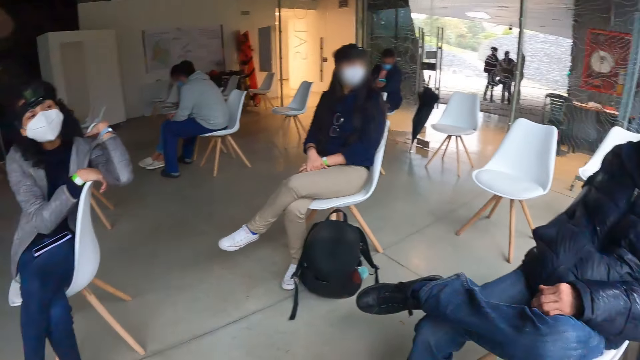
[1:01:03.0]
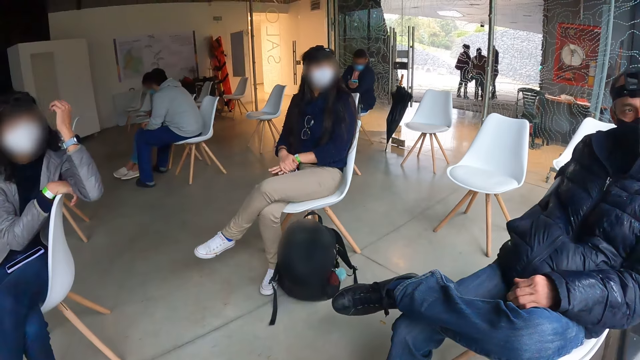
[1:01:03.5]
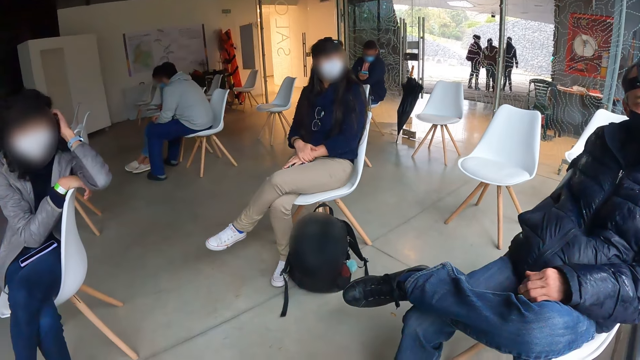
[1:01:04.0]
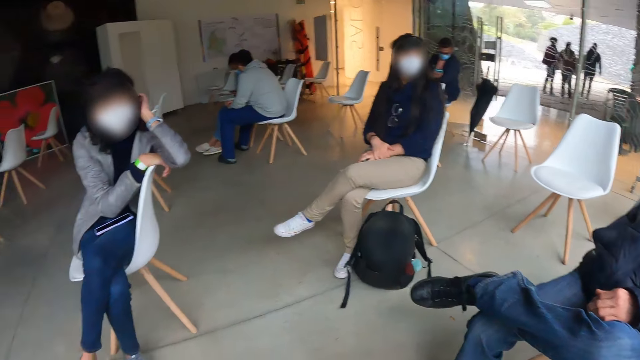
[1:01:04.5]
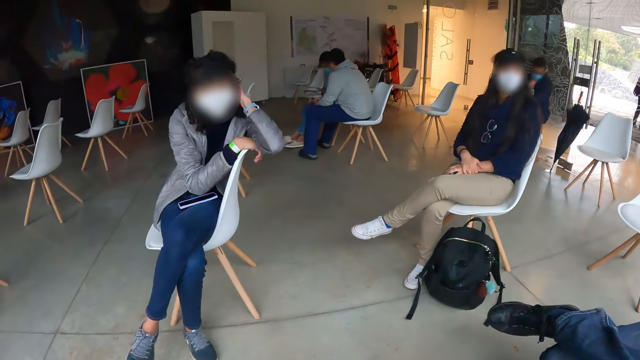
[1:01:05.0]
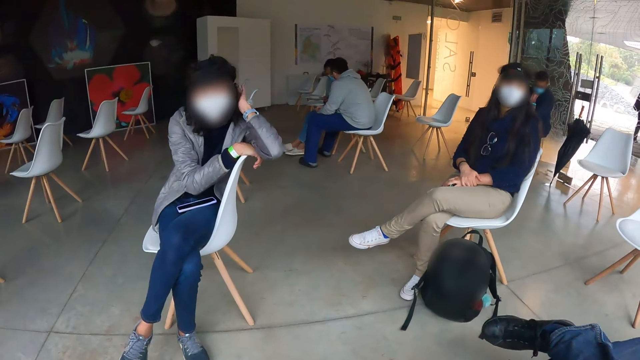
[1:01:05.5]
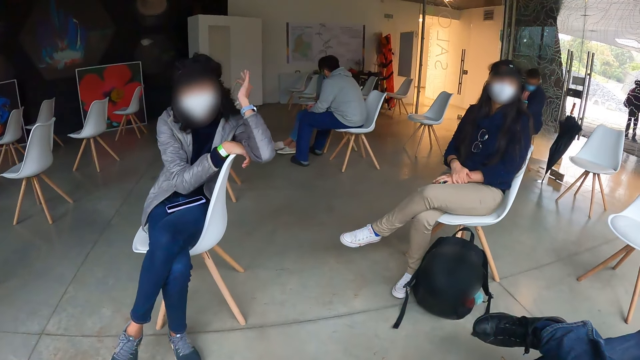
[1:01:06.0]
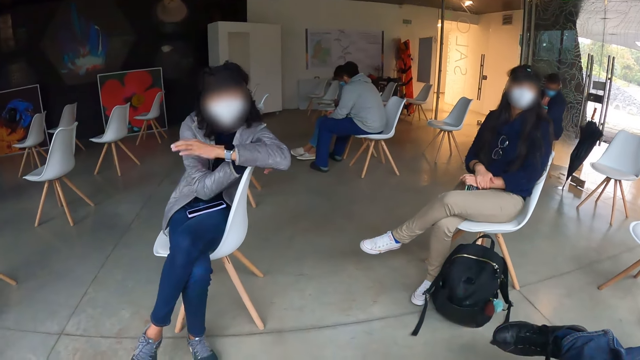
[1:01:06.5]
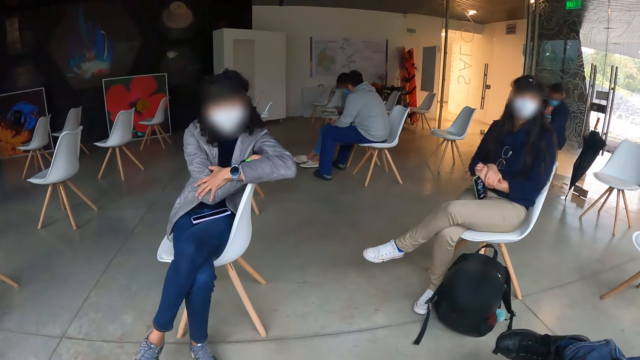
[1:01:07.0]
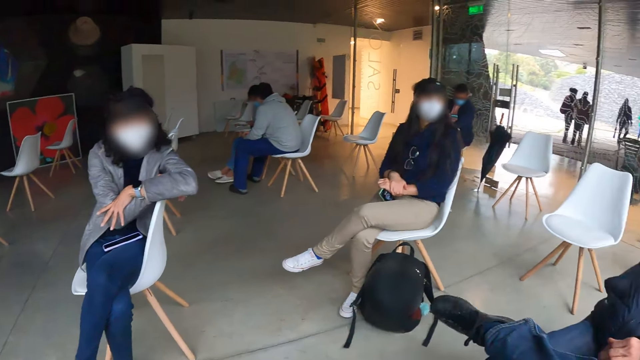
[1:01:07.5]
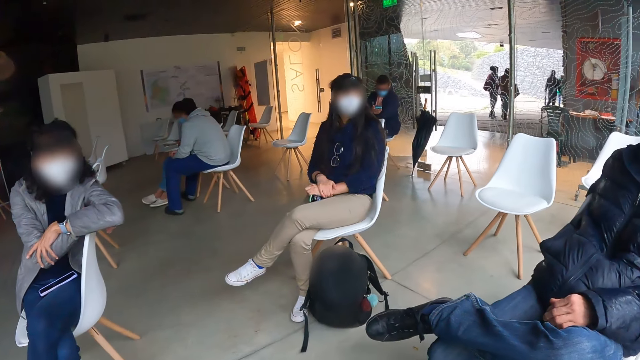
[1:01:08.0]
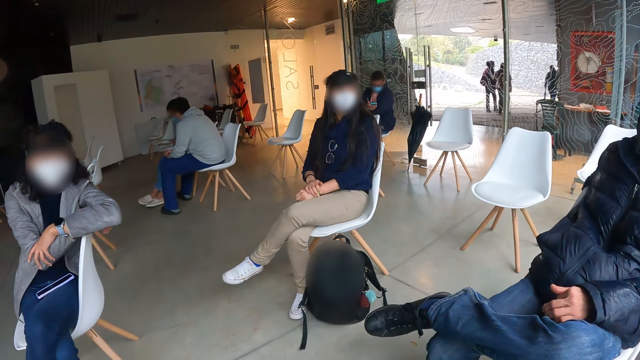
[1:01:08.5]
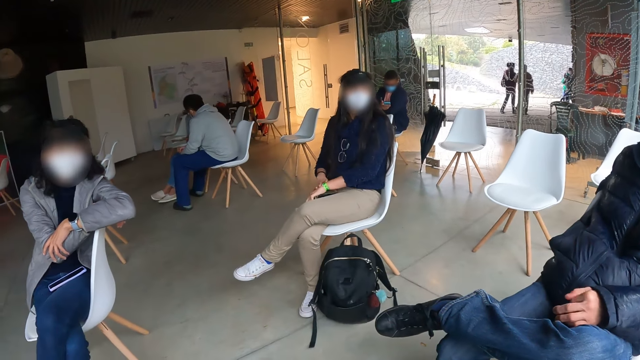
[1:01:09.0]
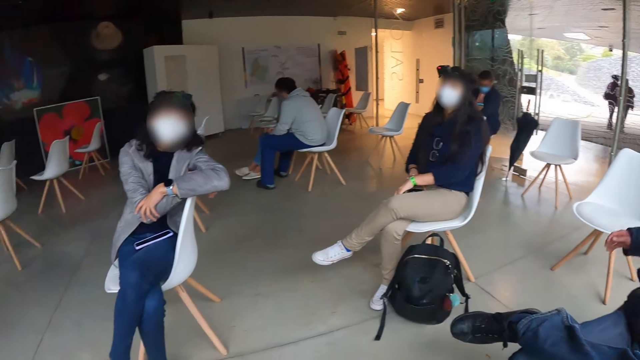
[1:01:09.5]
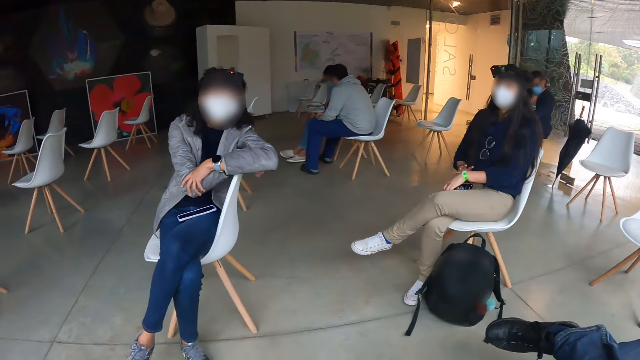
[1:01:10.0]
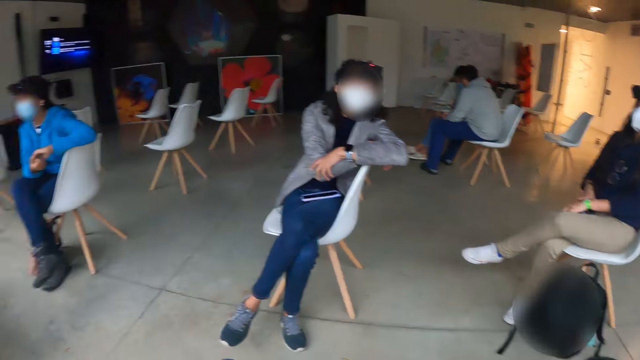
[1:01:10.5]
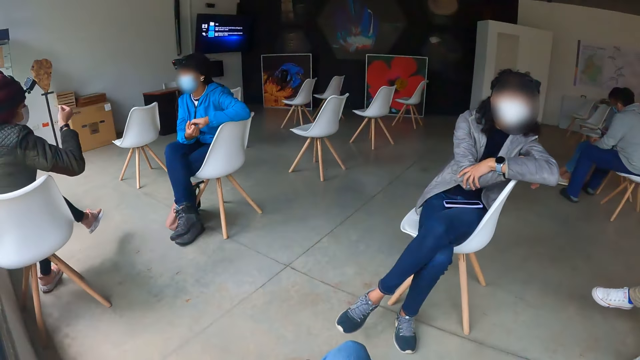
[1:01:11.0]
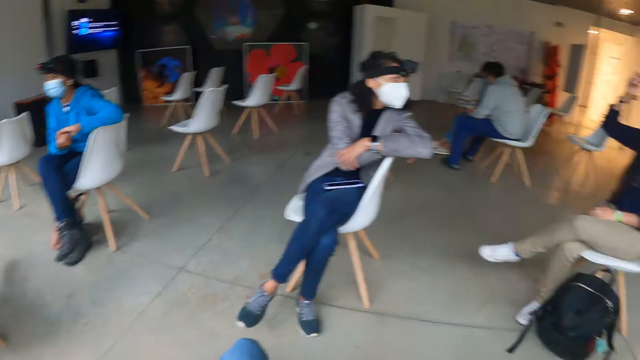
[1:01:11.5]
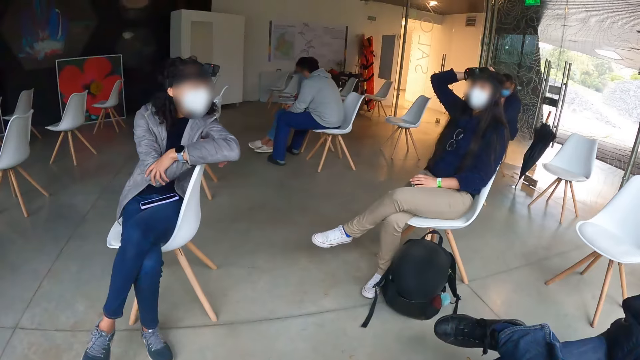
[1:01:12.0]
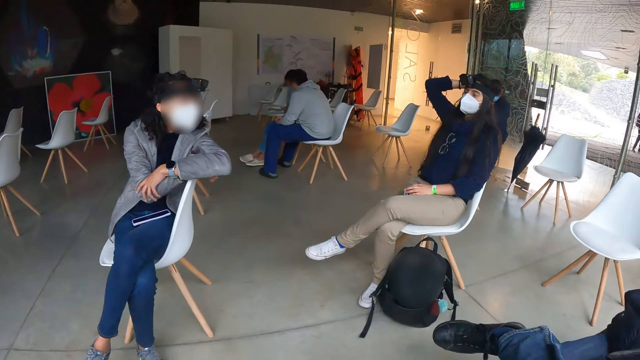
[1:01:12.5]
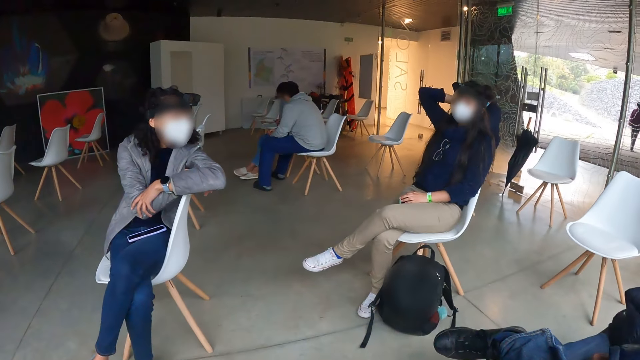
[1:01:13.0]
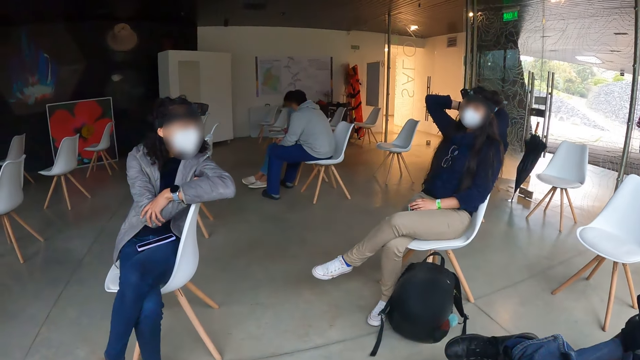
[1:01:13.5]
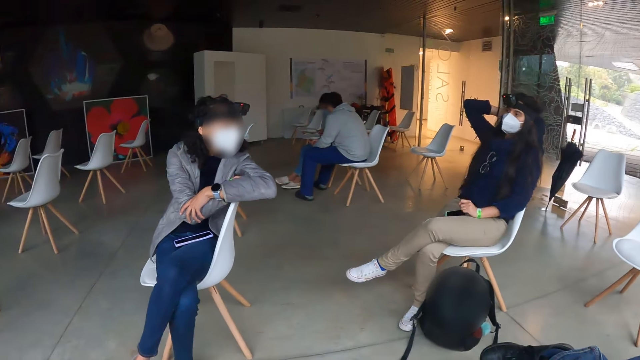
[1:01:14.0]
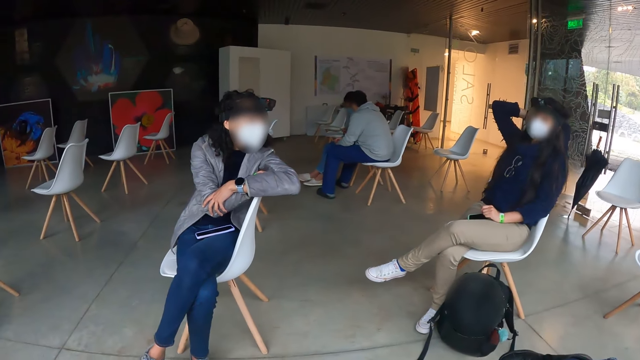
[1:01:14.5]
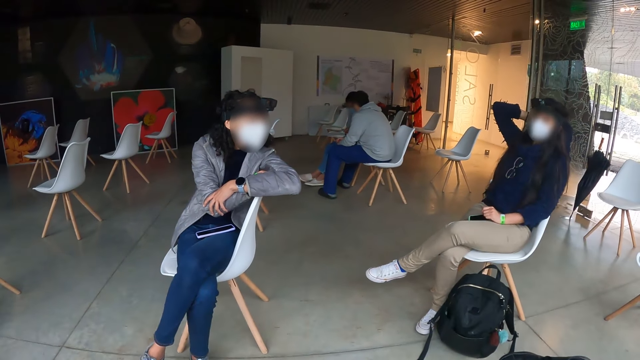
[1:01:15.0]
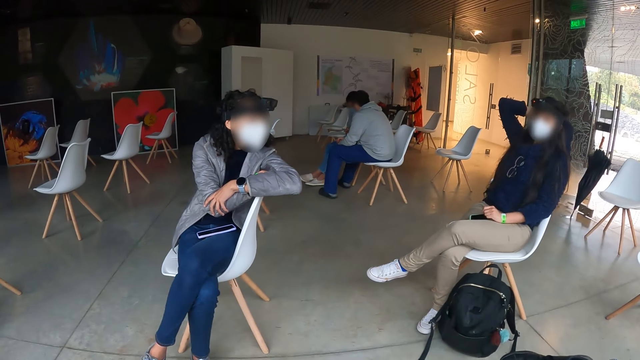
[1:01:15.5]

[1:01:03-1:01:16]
The woman removes her left hand from her head. Another woman touches her hair with her right hand.

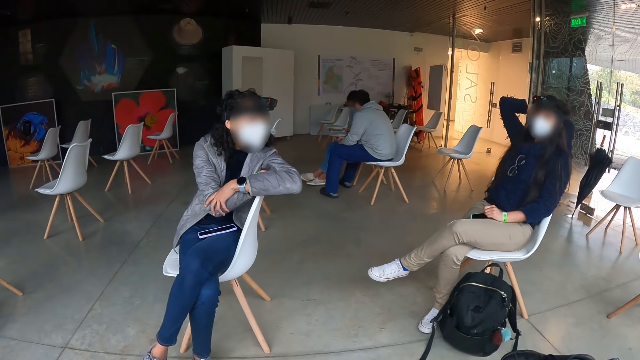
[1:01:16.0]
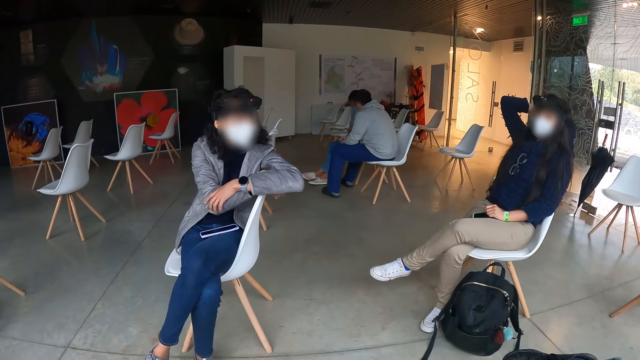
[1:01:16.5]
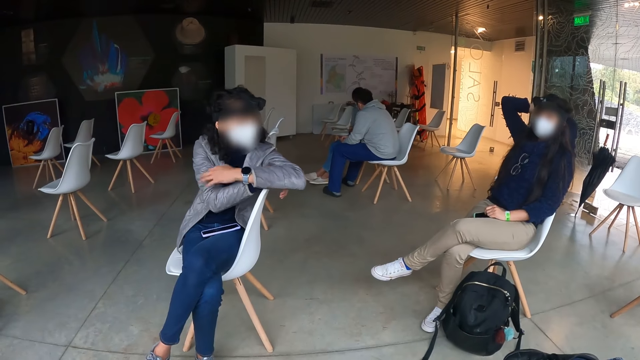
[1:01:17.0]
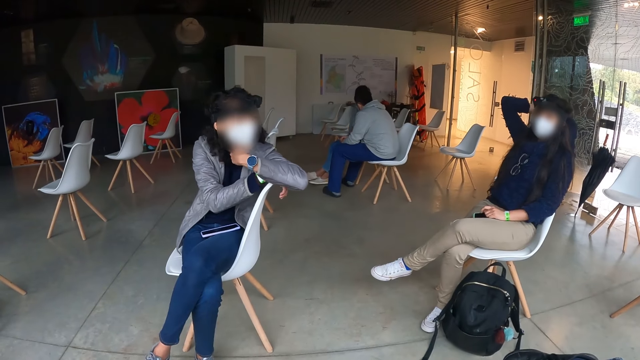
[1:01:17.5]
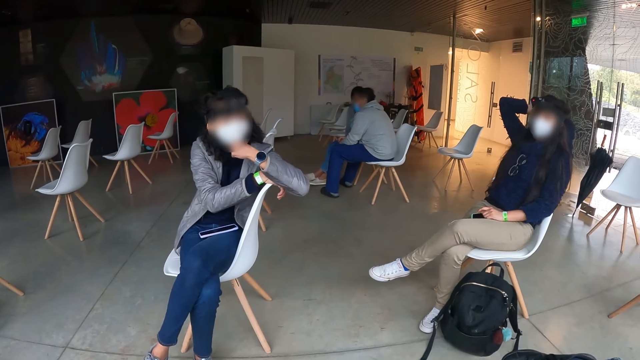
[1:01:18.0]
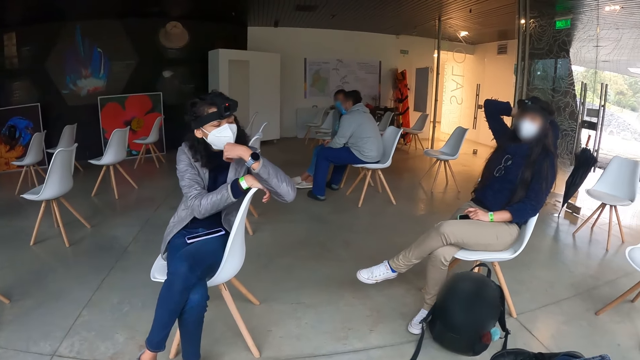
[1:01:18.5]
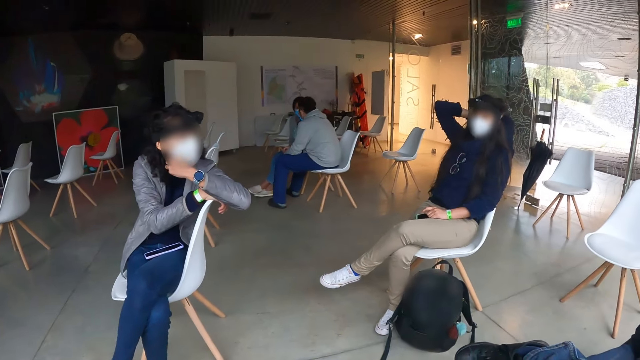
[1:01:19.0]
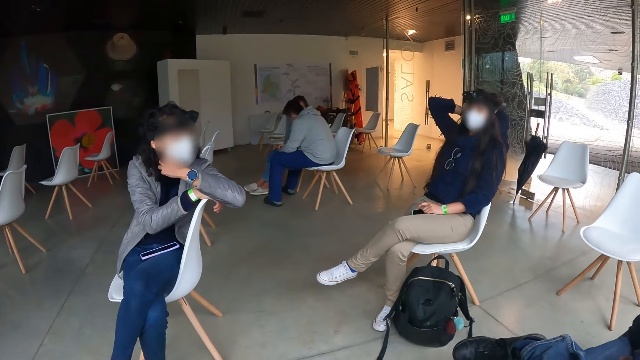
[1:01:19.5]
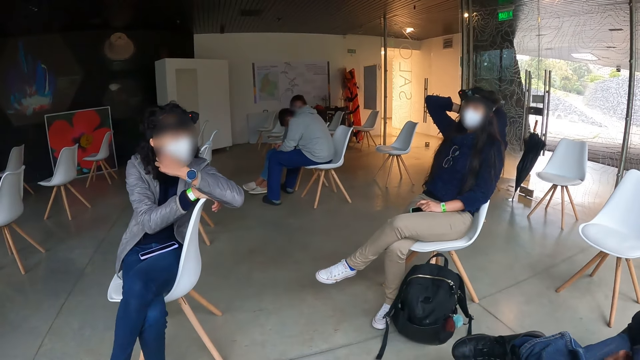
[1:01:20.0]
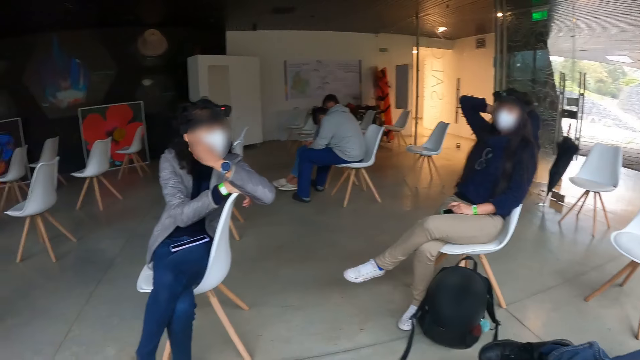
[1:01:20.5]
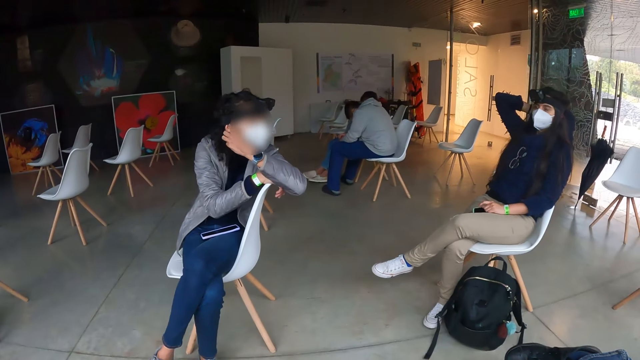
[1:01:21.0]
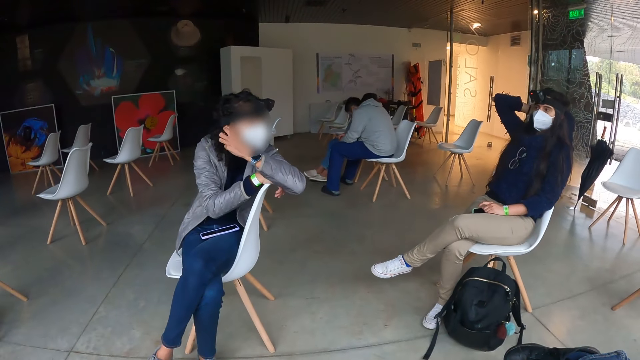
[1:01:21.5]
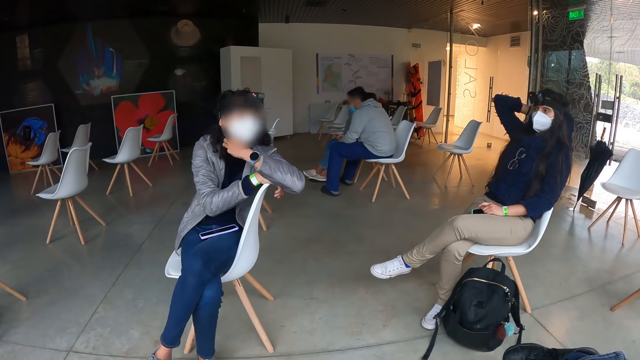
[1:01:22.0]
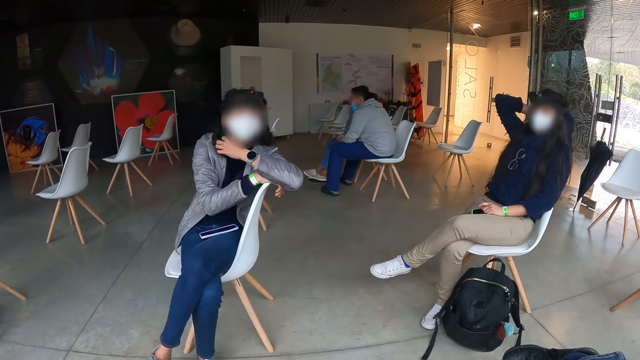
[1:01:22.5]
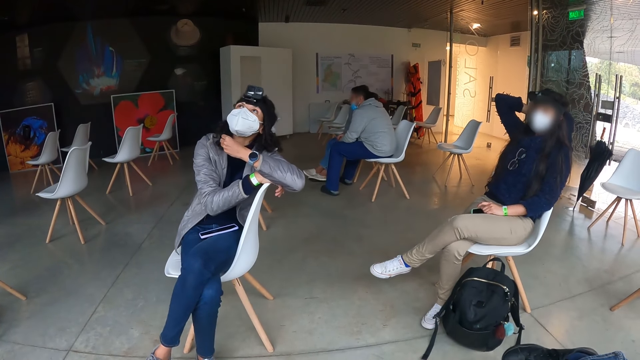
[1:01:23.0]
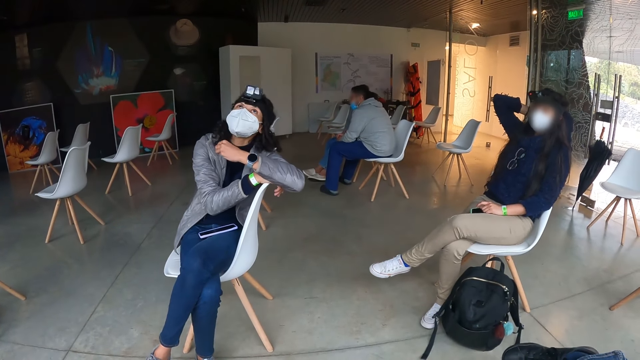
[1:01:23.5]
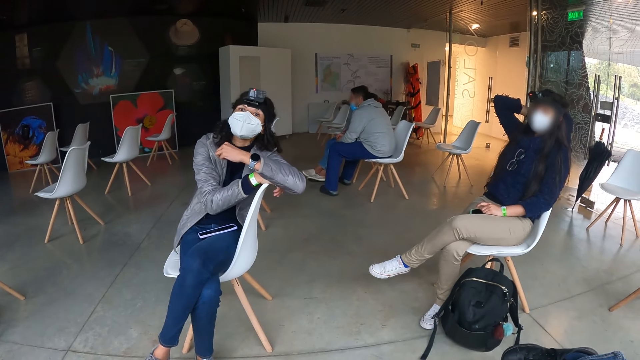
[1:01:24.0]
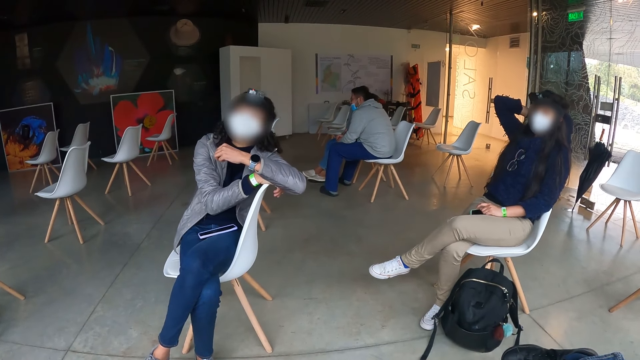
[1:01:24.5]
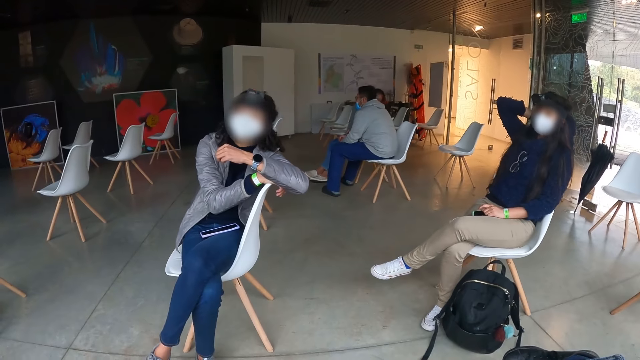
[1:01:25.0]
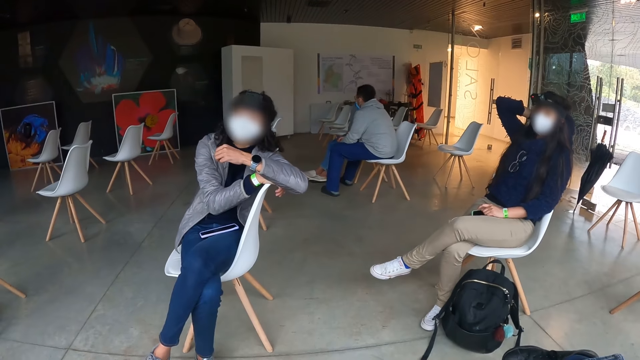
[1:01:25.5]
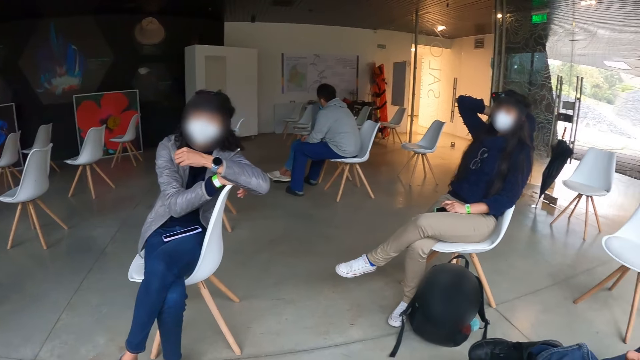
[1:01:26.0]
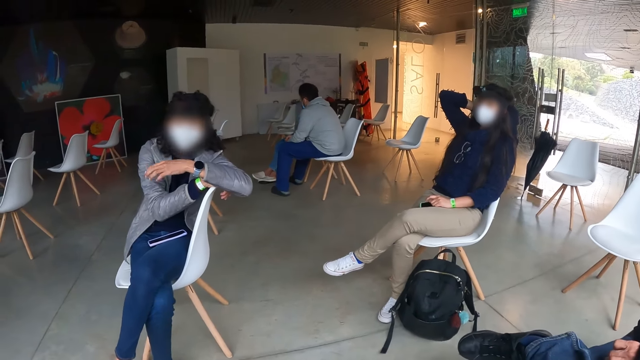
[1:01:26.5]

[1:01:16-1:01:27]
The woman adjusts the nose mask on her face with her left hand.
